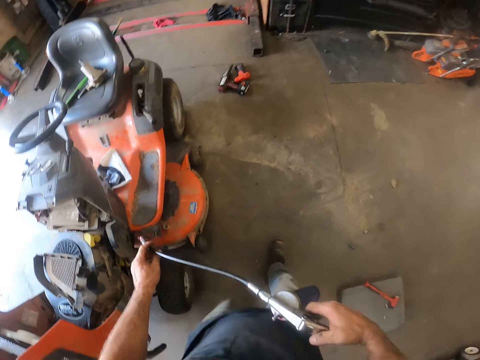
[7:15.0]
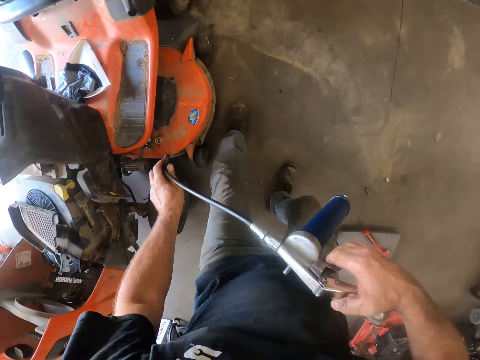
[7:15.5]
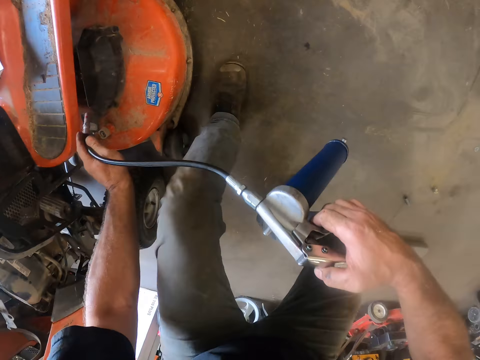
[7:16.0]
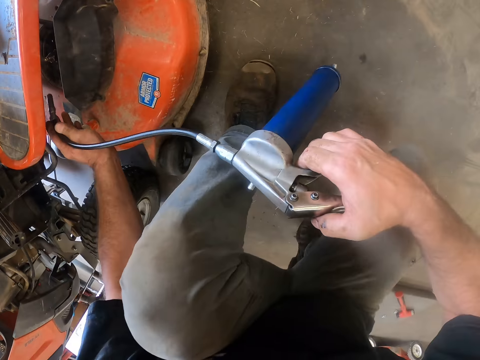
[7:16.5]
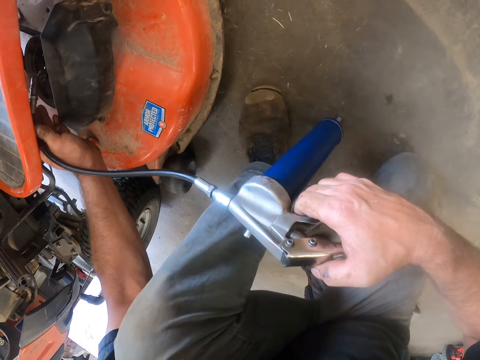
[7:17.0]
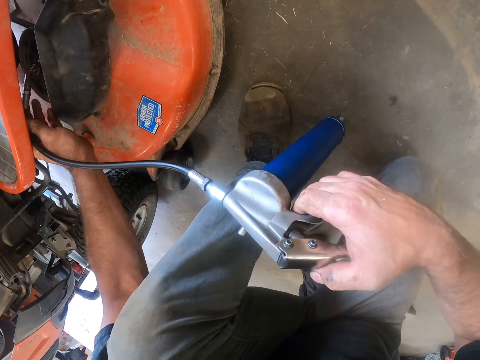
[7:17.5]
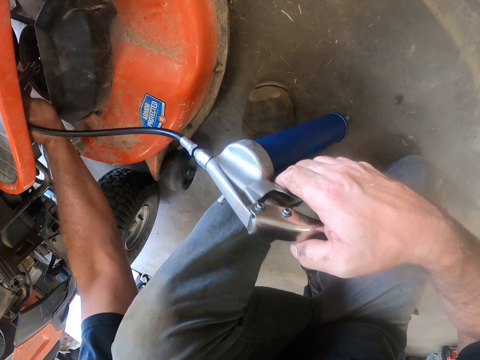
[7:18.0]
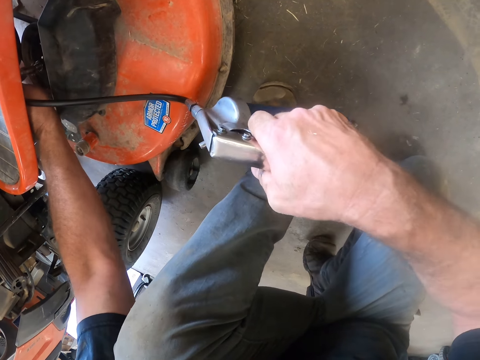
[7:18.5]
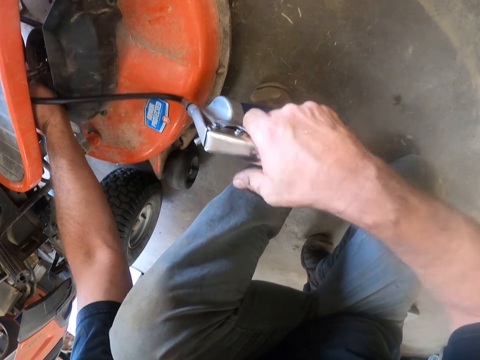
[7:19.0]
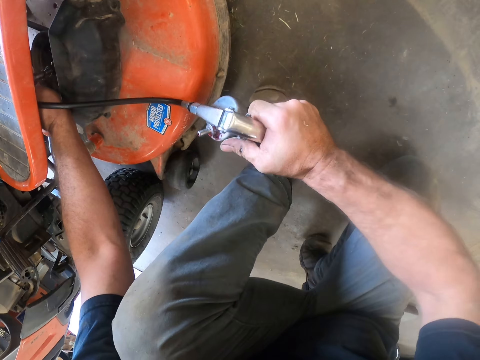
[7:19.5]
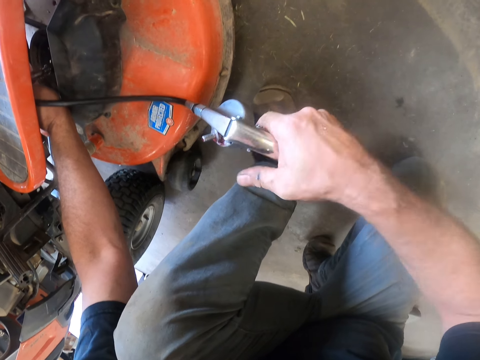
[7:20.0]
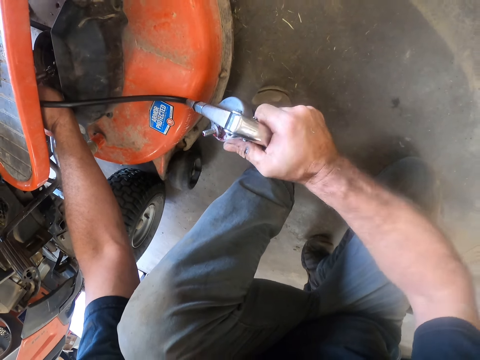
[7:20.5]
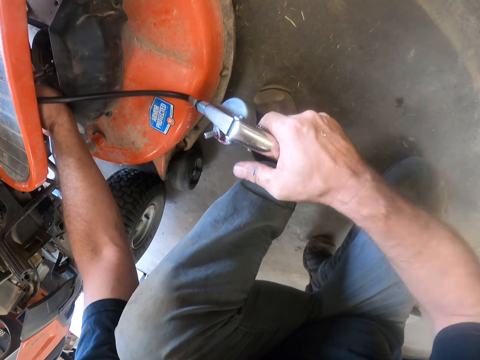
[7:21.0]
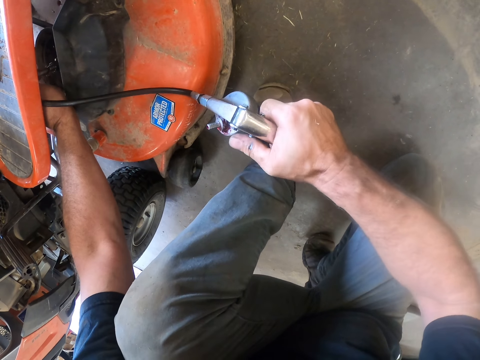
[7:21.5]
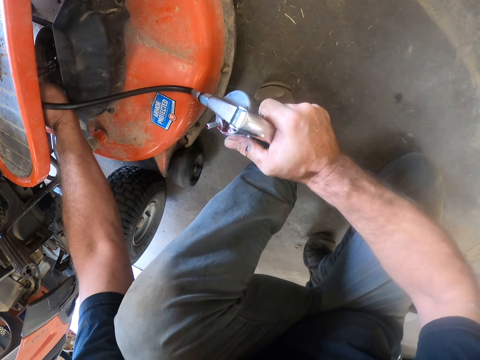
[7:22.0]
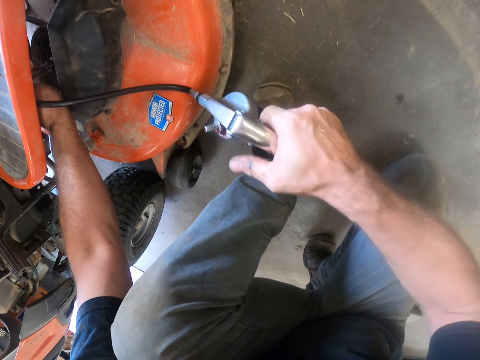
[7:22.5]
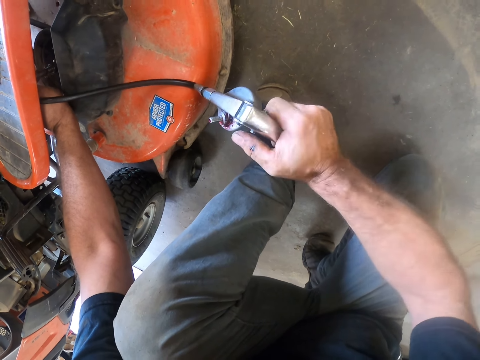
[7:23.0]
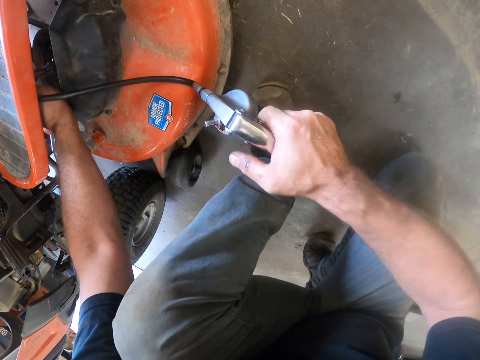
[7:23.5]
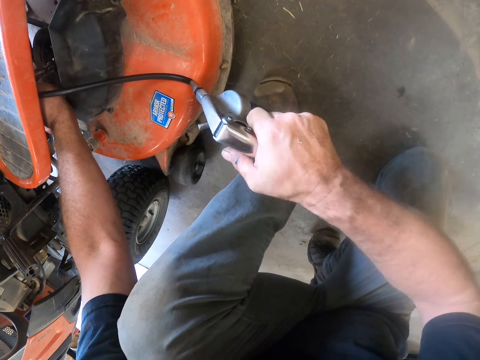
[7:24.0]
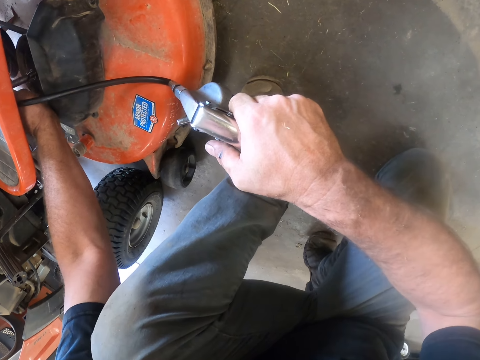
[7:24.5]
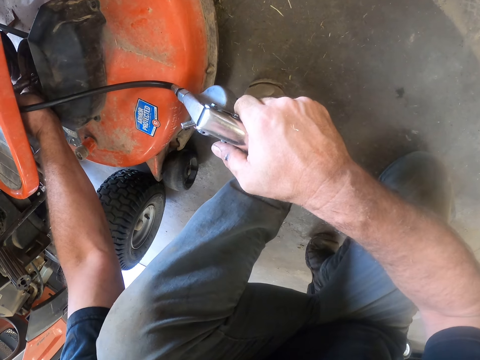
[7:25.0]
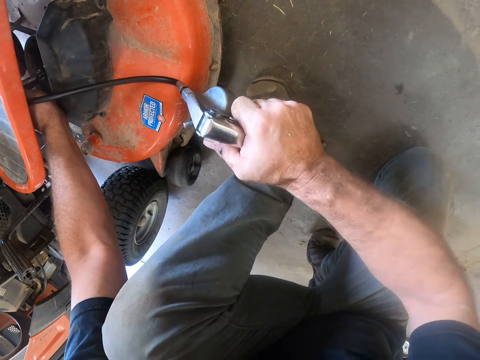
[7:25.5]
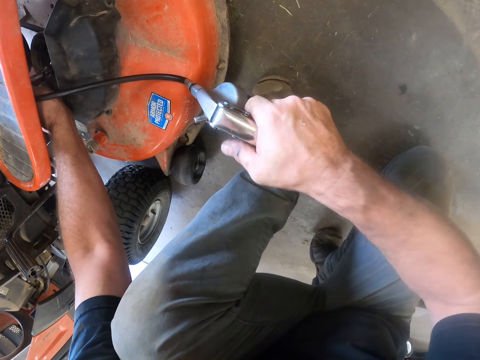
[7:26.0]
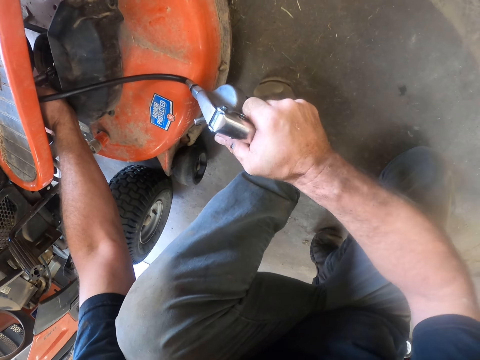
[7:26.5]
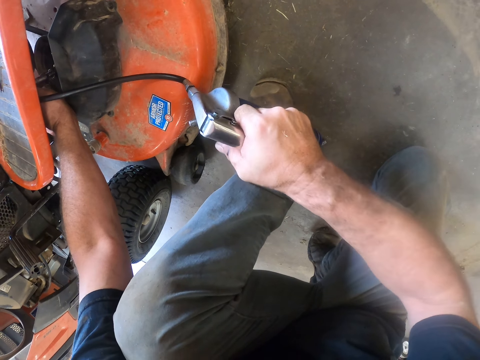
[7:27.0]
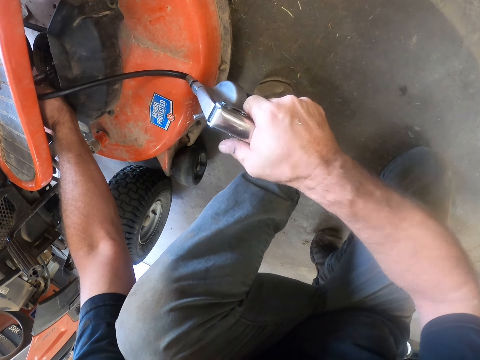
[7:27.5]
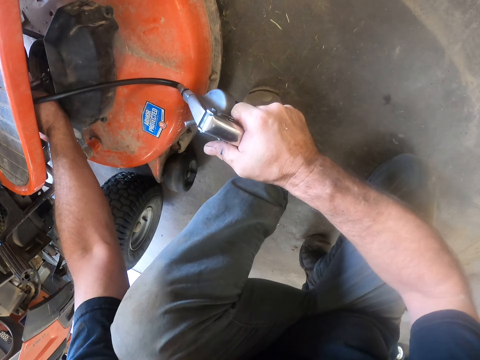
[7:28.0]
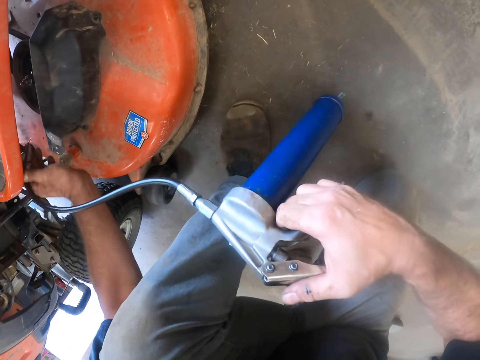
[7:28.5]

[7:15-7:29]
The camera wearer swings a hand. They put the fast connector on the deck's wheel. They pump the deck assembly using a tire inflator. They pump lubricant.

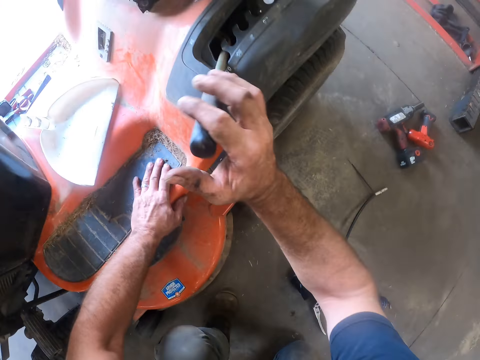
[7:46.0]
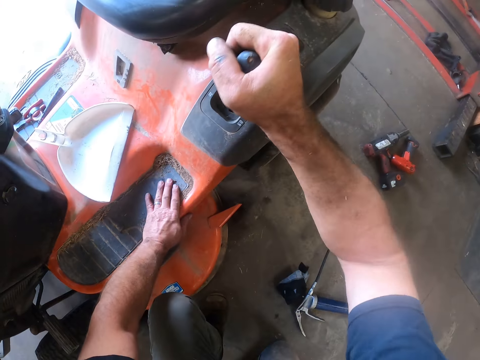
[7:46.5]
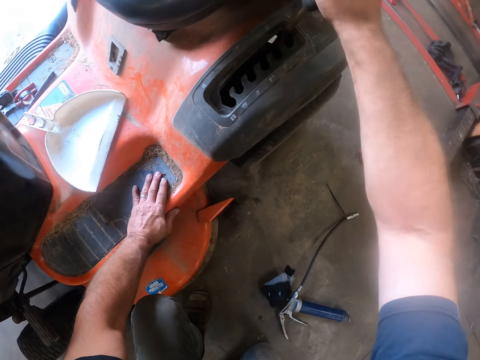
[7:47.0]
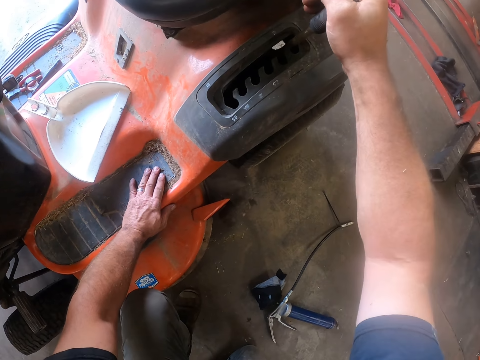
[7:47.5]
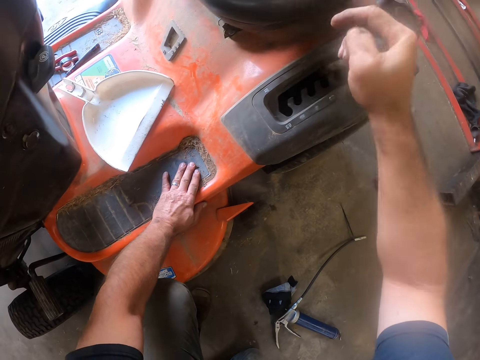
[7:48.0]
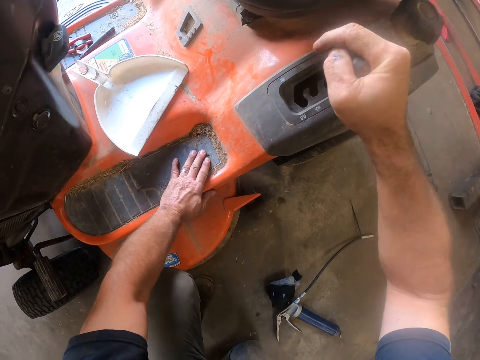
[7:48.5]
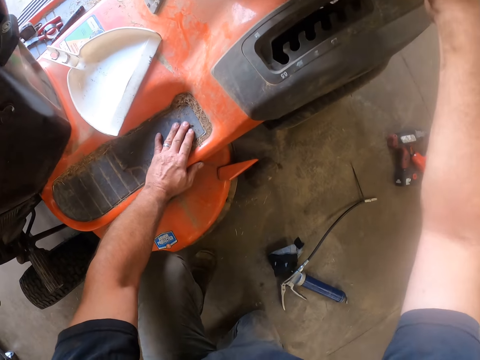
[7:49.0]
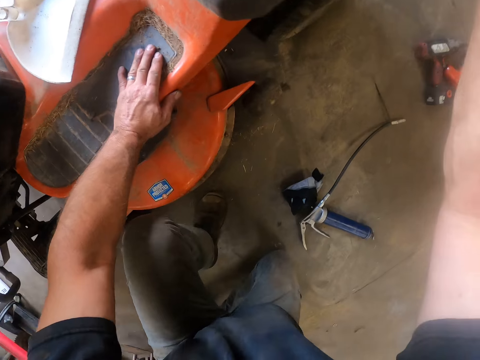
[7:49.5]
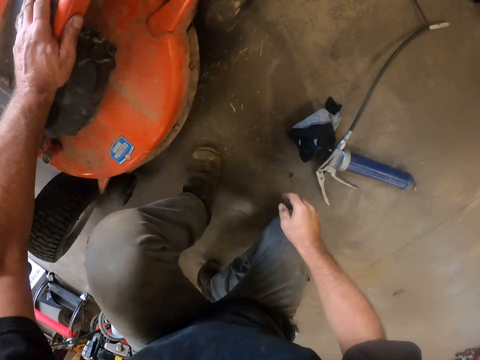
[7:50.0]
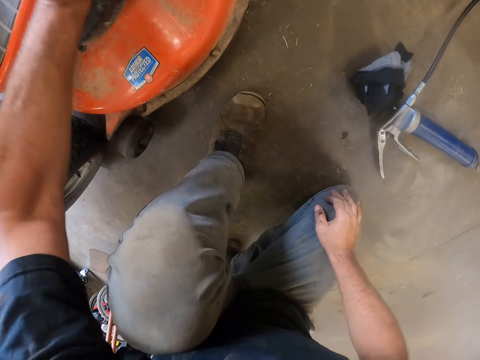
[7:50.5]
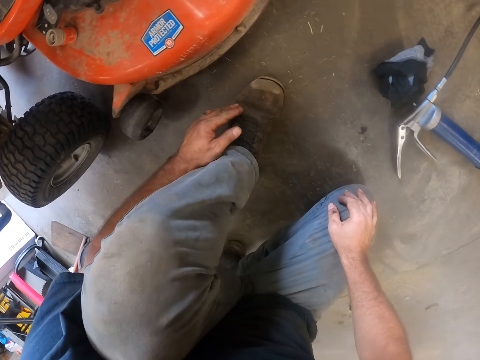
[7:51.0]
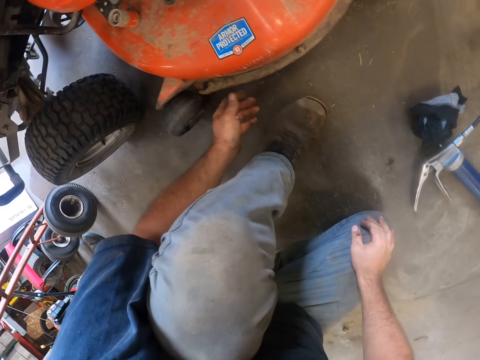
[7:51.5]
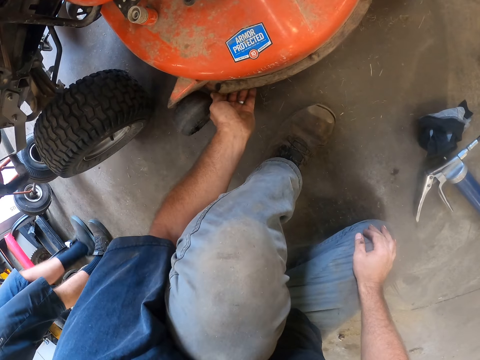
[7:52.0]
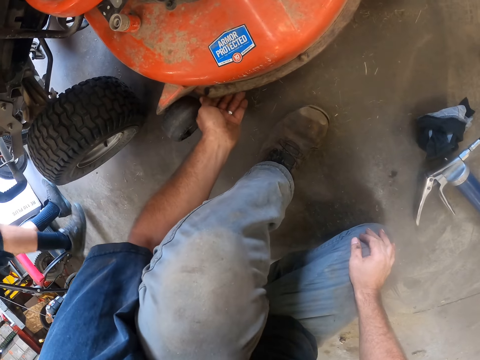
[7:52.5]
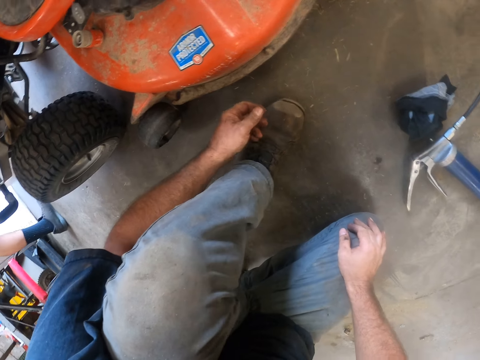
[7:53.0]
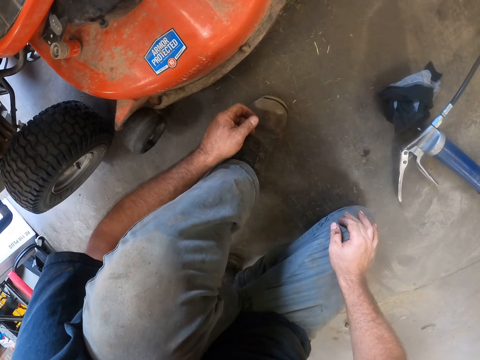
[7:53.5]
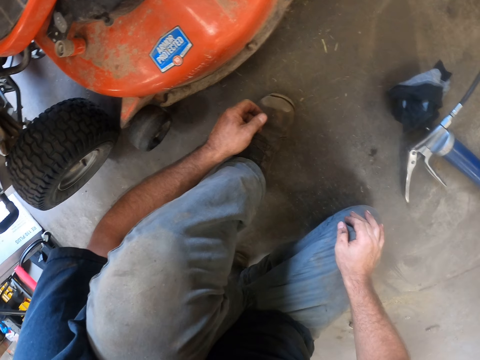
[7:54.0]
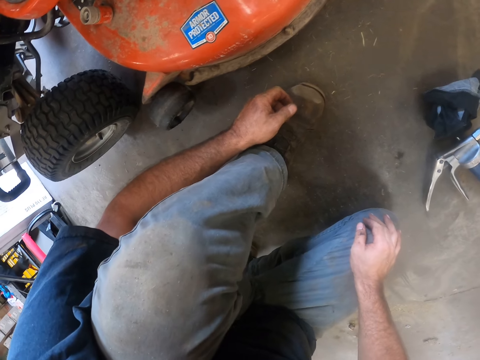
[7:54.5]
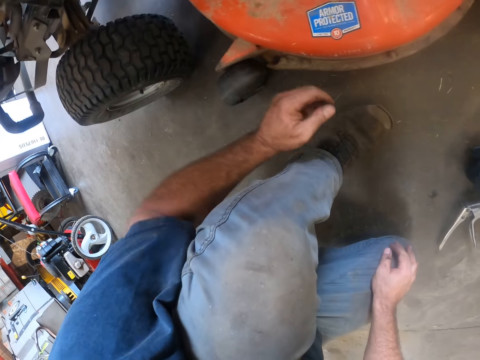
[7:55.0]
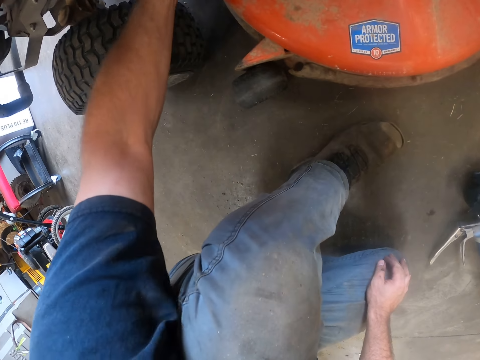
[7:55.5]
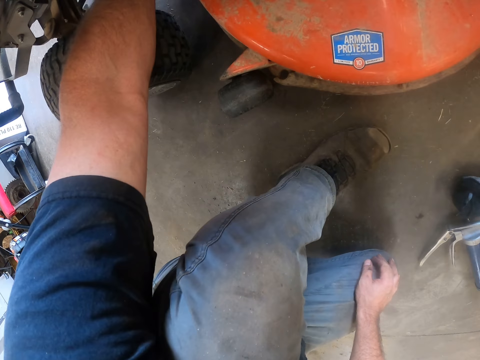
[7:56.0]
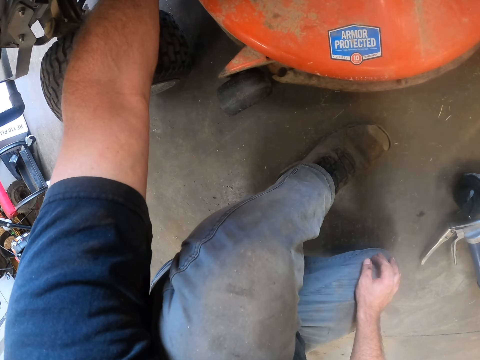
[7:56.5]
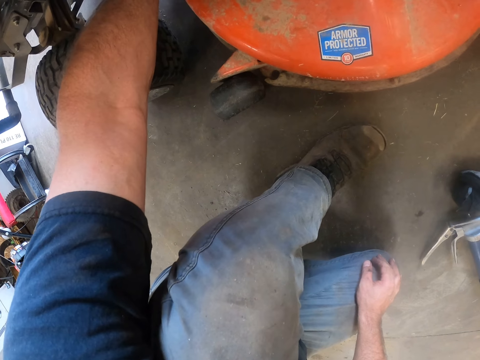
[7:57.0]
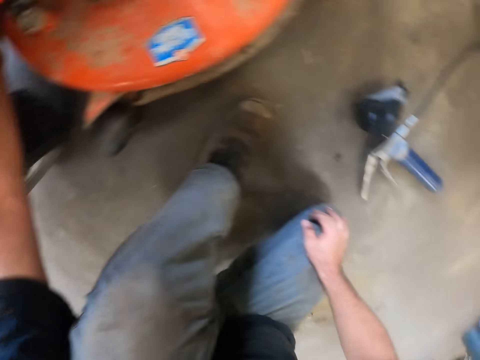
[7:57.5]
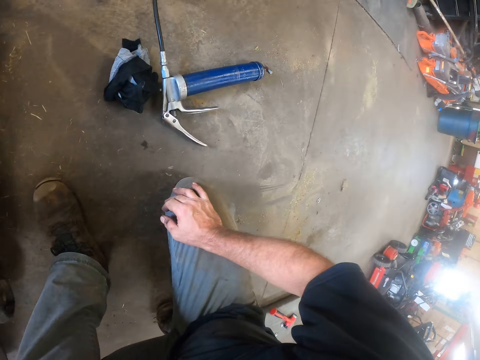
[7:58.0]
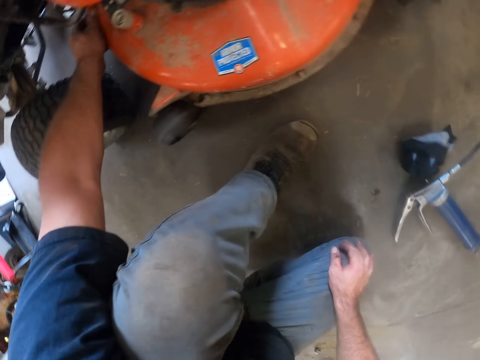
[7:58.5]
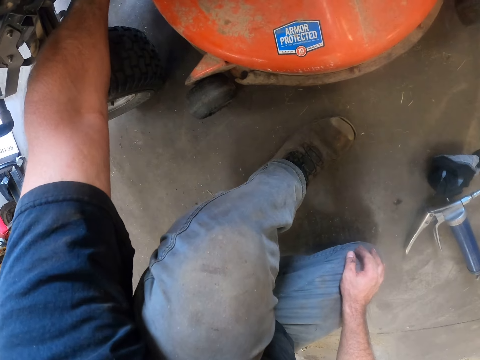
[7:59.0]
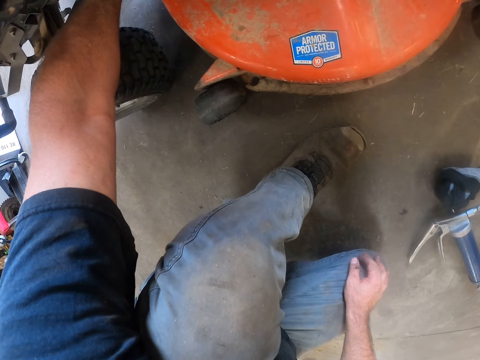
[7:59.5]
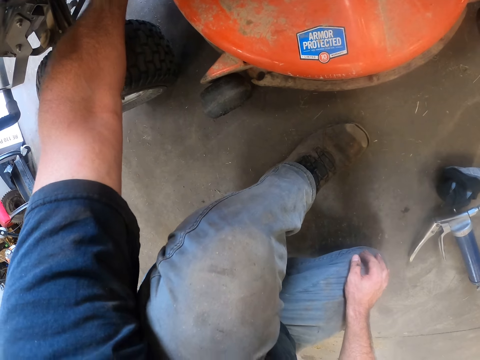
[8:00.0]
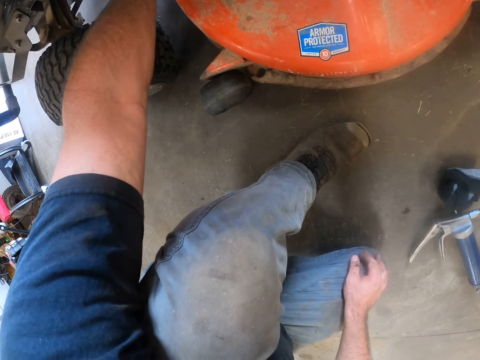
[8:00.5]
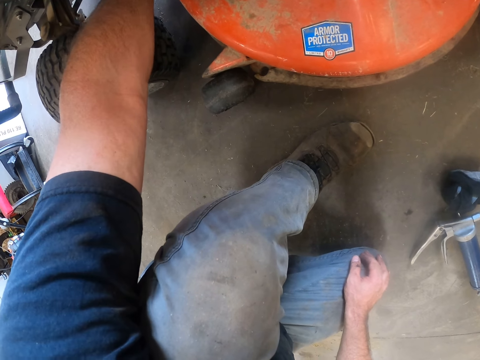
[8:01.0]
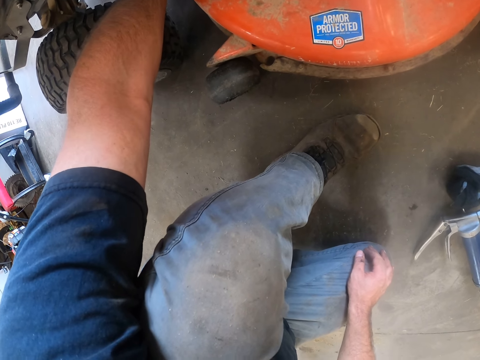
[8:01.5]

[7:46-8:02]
The camera wearer leans a hand on the riding lawn mower. They move a throttle control. They swing a hand. They lean a hand on the knee. They swing a hand. A man walks in the workshop. The camera wearer touches the deck assembly. They swing a hand. They stare at the riding lawn mower. They swing a hand. They touch something. They stare at the tire inflator. They stare at the riding lawn mower. They touch something.
